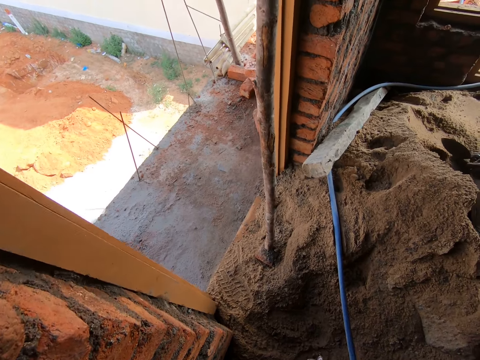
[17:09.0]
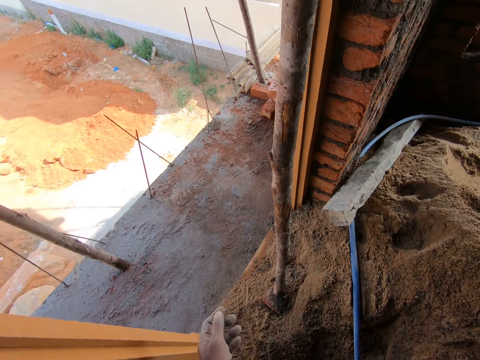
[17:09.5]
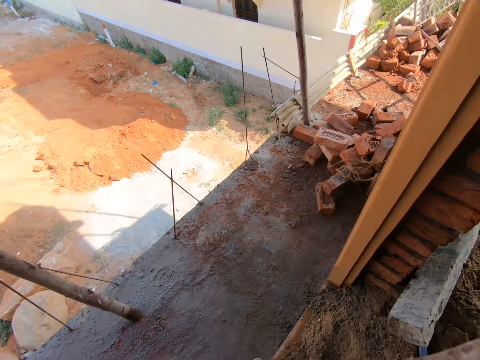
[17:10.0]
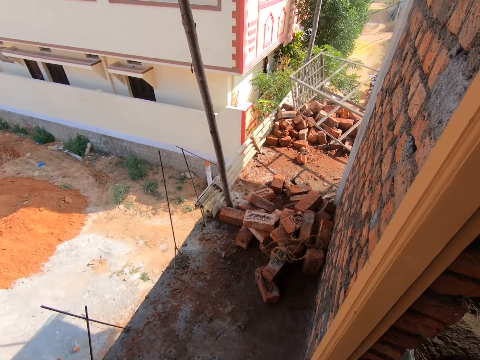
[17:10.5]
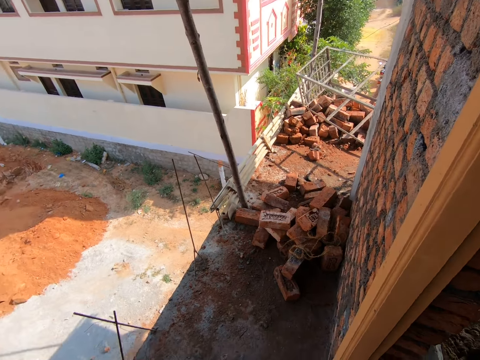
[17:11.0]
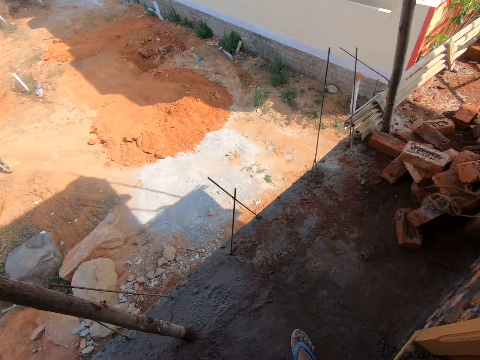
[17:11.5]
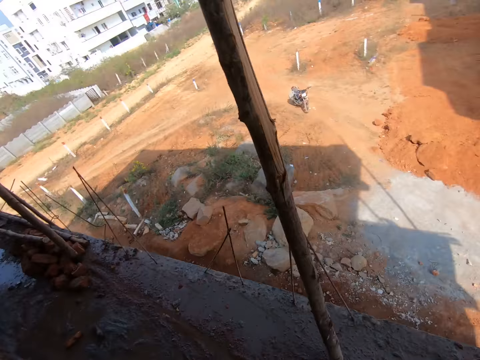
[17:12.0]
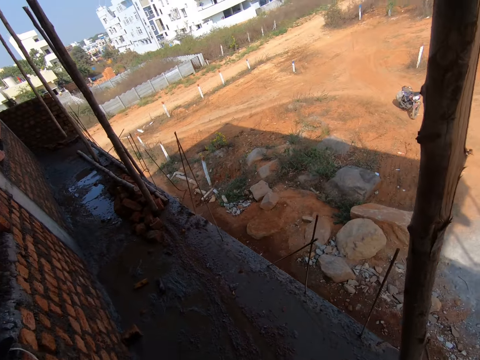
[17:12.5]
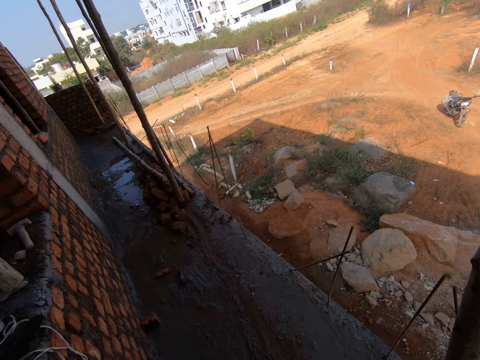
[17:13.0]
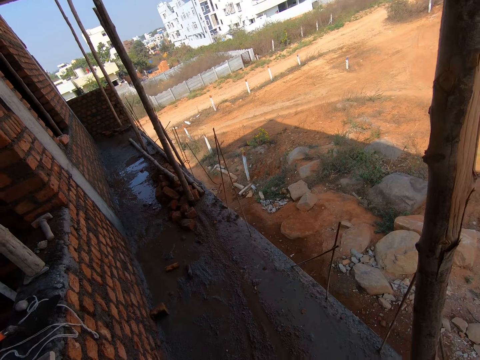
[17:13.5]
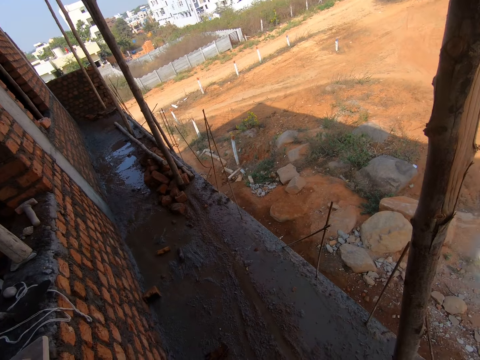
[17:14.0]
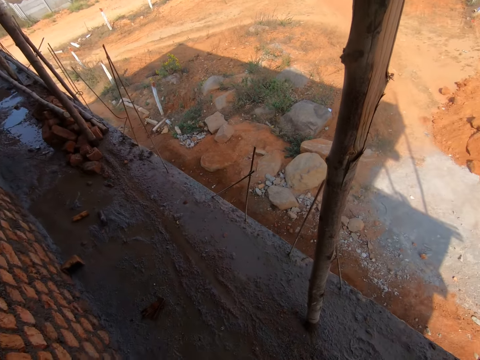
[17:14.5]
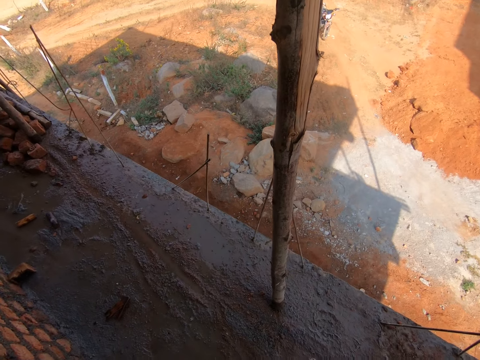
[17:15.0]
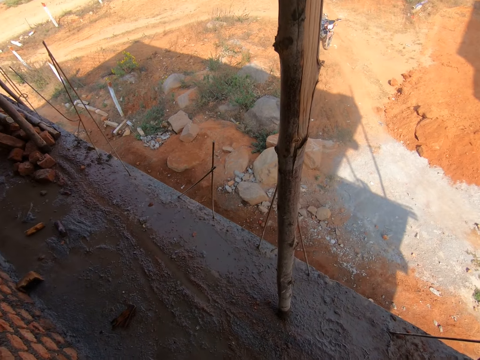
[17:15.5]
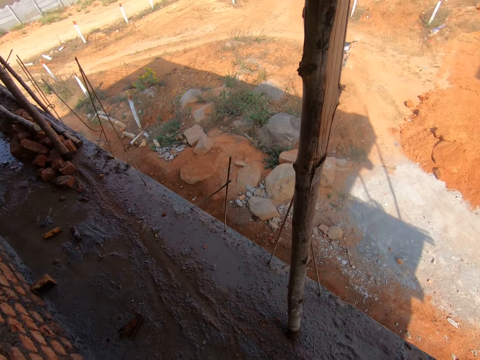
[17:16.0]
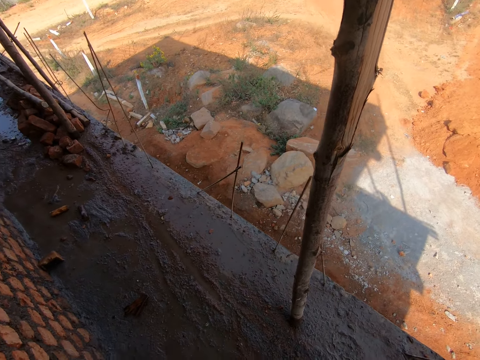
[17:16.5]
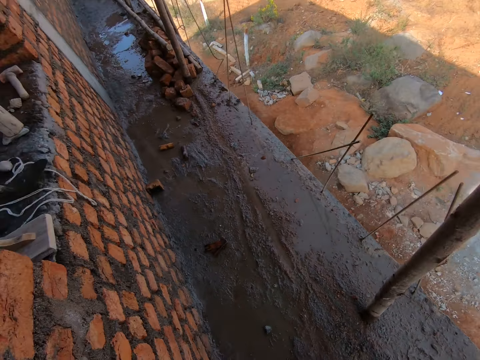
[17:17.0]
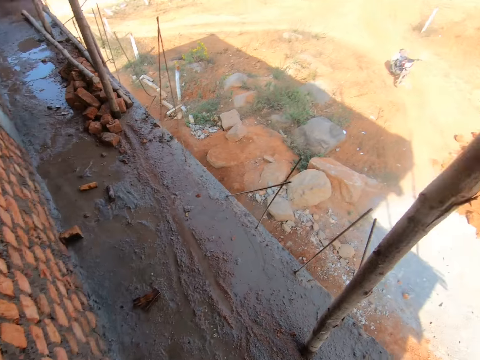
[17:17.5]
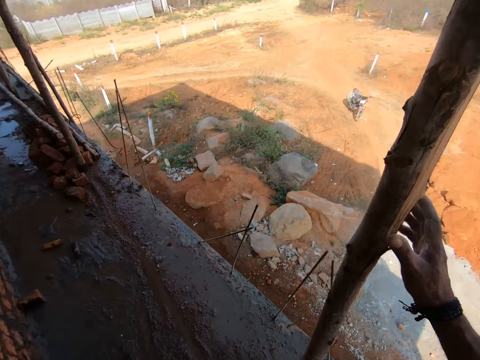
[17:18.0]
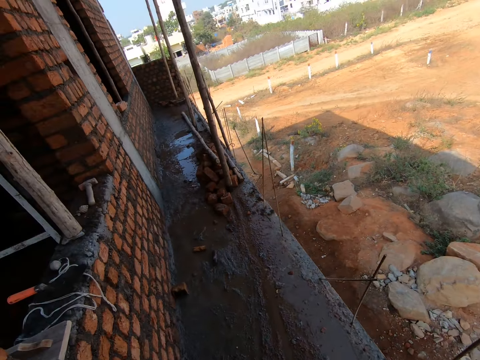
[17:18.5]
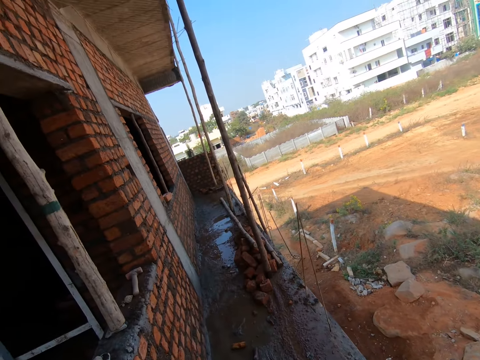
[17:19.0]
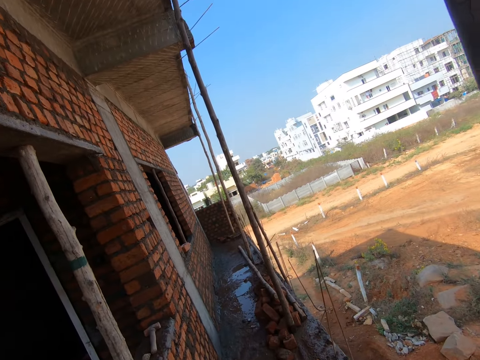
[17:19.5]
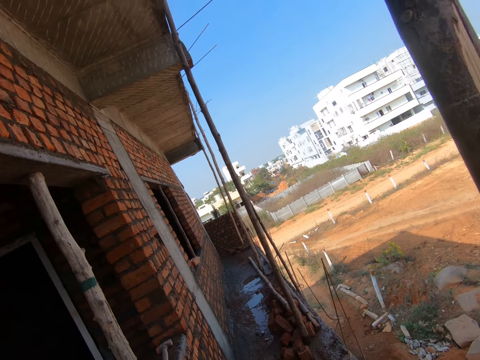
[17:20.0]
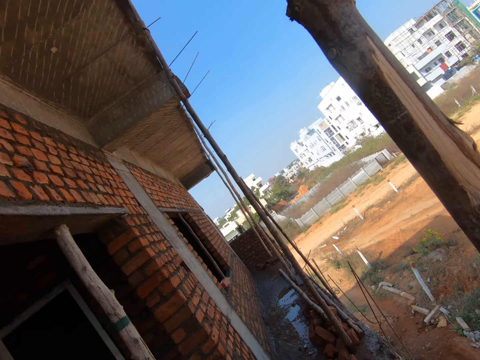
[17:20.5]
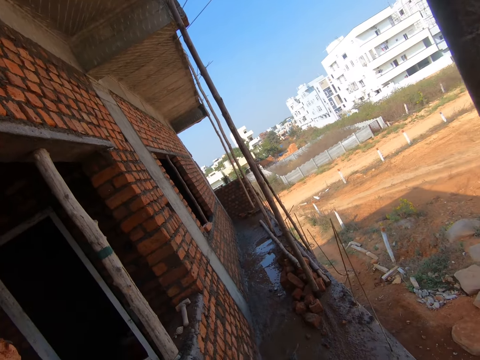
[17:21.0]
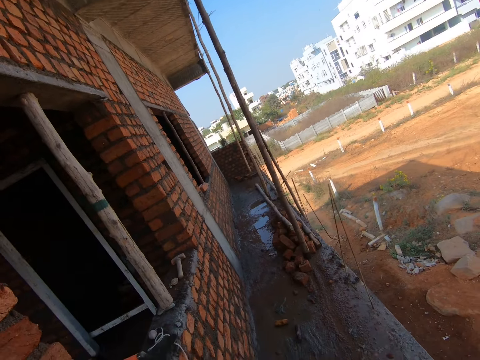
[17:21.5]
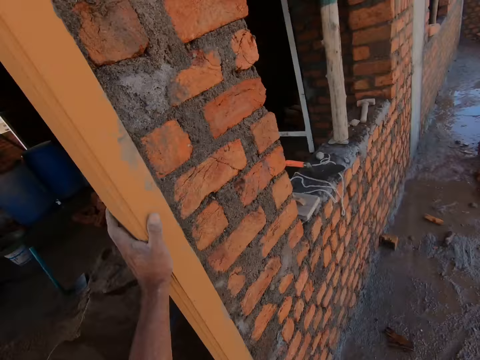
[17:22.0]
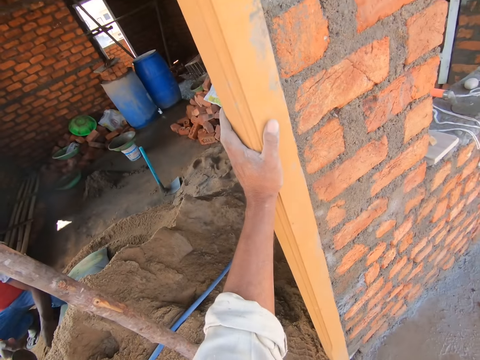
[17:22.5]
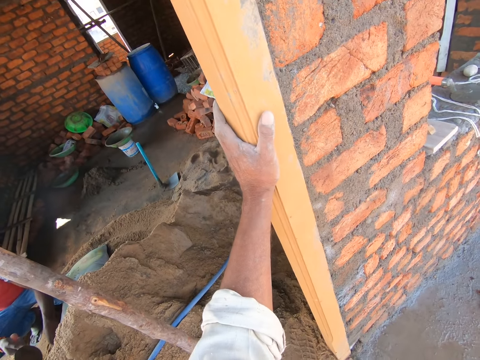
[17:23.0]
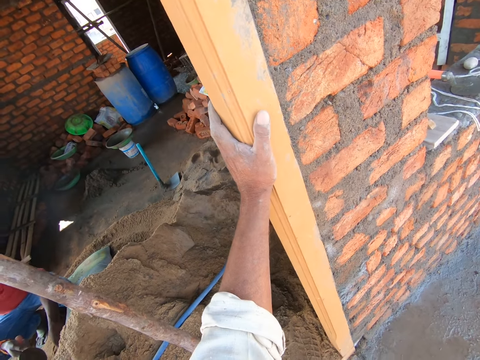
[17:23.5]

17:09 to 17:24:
The camera wearer looks down the building. They look around. They hold a pole. They look around again.

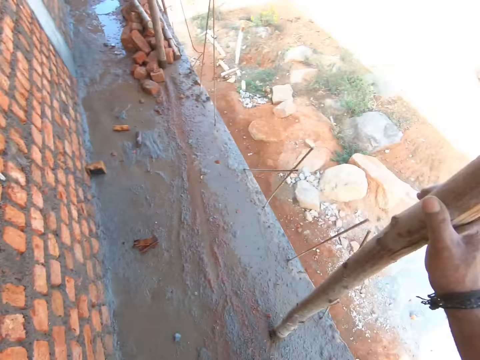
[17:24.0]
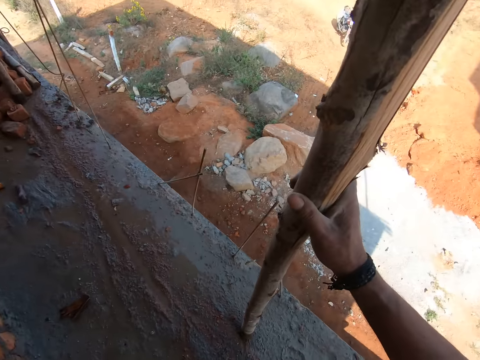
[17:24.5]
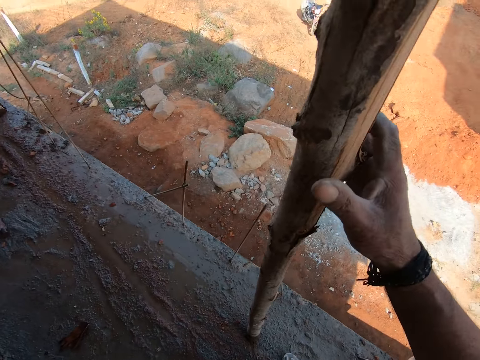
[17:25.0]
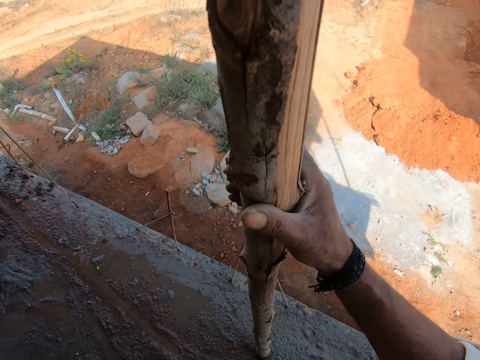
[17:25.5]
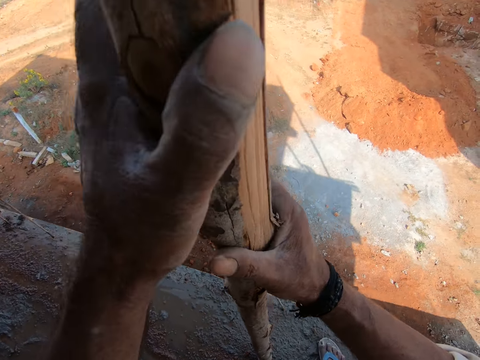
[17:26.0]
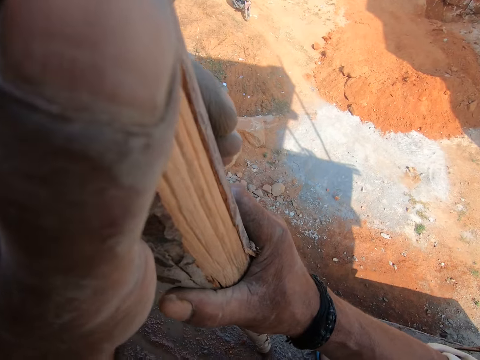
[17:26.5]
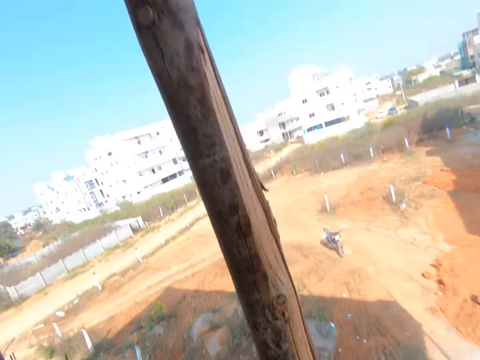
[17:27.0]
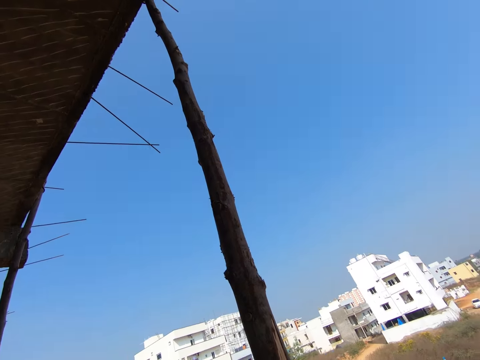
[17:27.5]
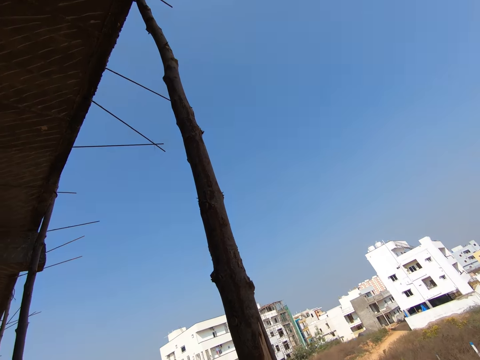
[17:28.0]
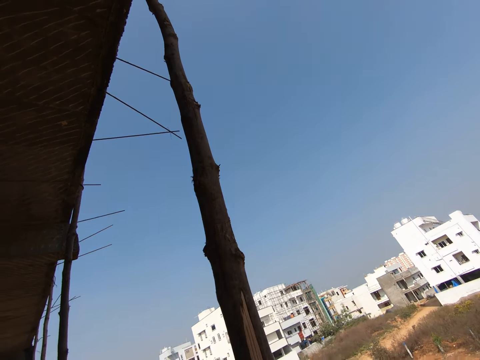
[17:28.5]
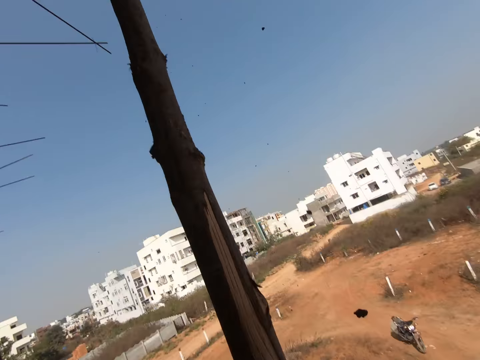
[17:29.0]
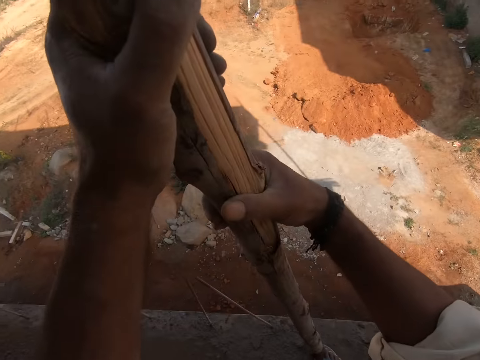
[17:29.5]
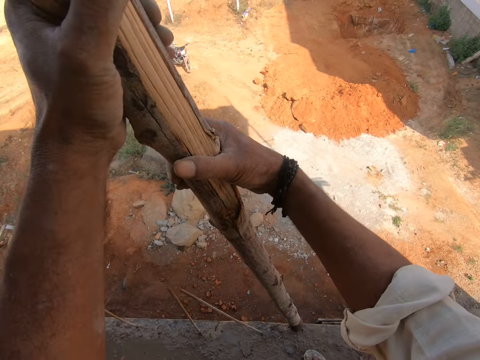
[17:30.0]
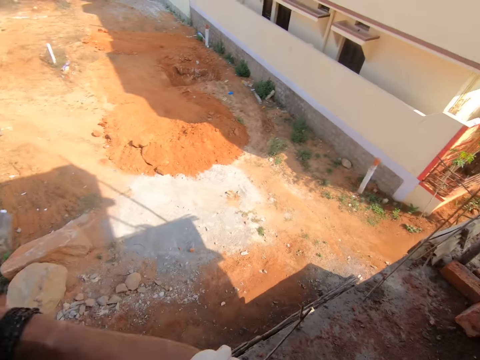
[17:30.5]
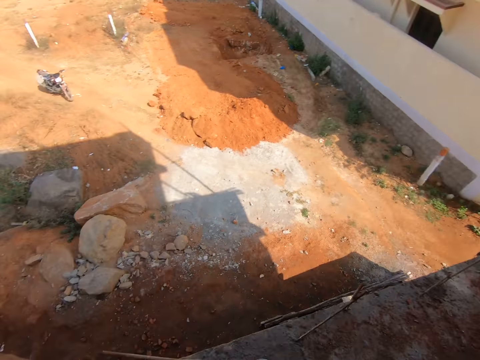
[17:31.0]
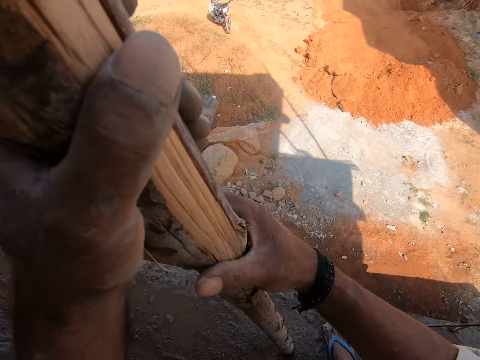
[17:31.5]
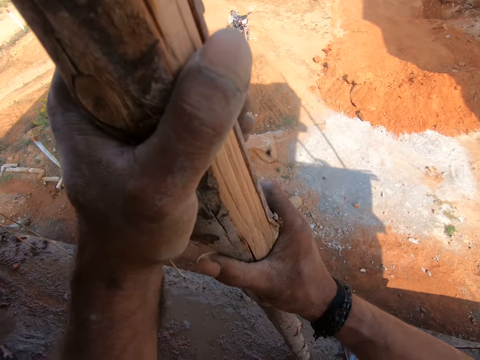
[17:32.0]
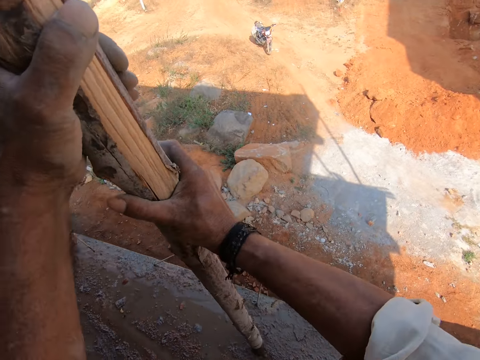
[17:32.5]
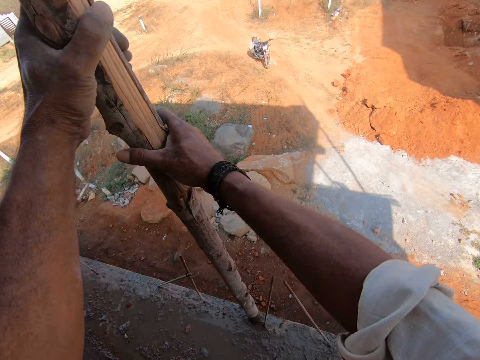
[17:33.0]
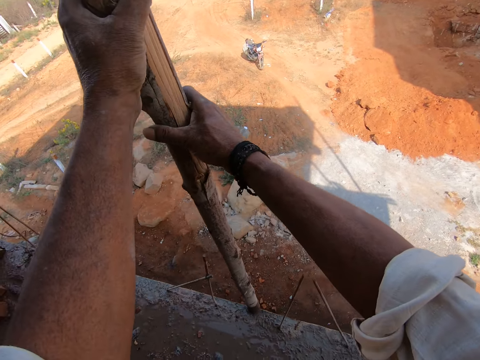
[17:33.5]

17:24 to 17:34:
The camera wearer holds a pole with both hands. They look at the pole.
